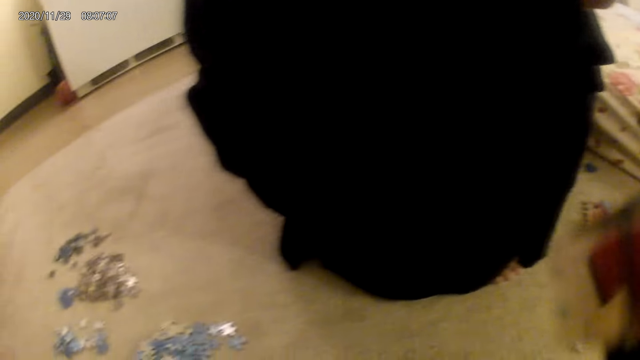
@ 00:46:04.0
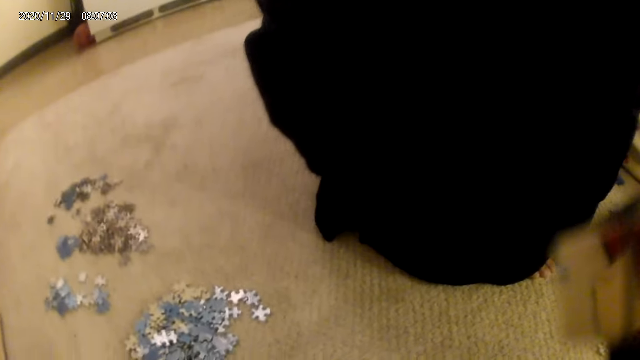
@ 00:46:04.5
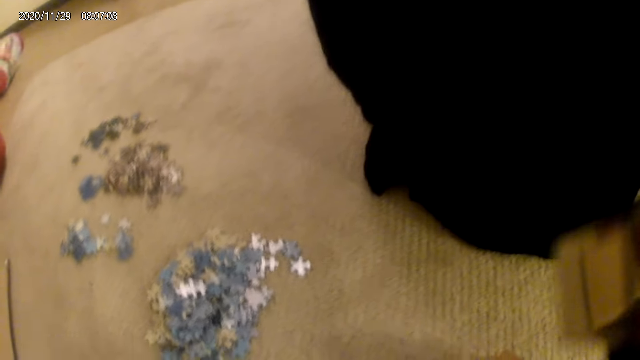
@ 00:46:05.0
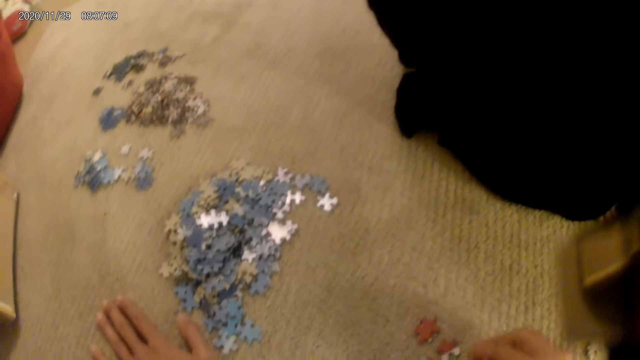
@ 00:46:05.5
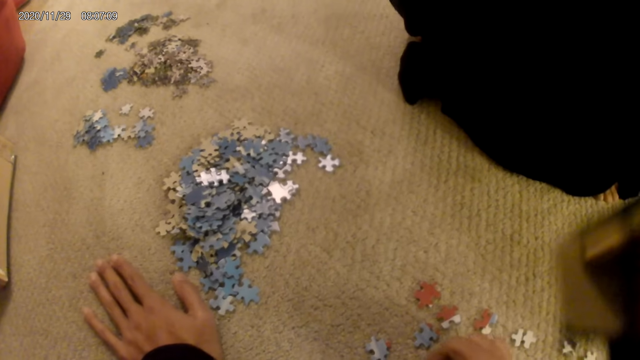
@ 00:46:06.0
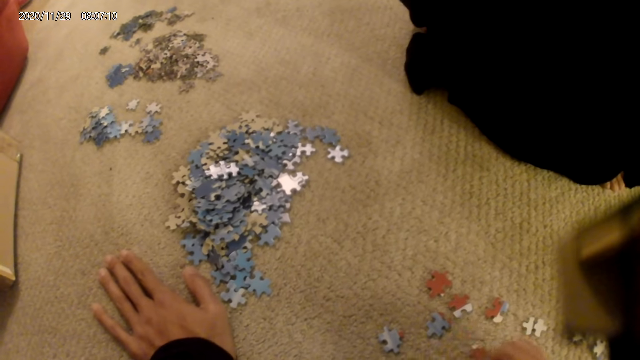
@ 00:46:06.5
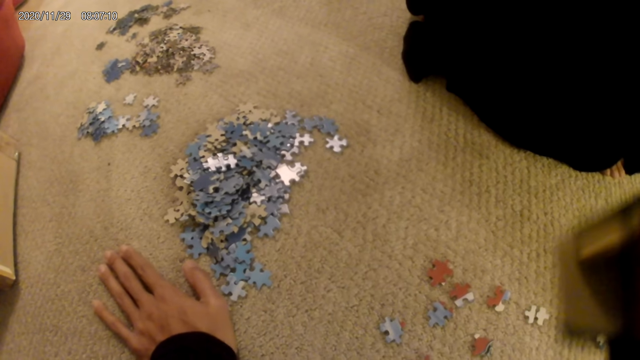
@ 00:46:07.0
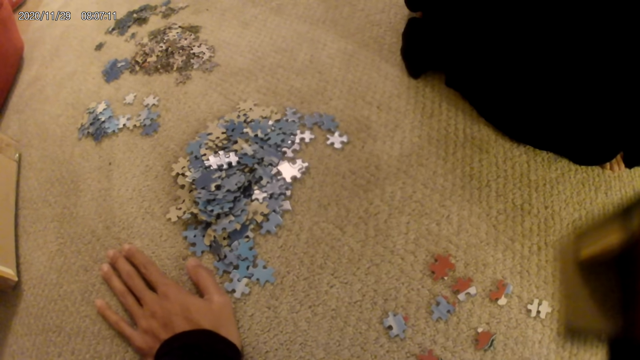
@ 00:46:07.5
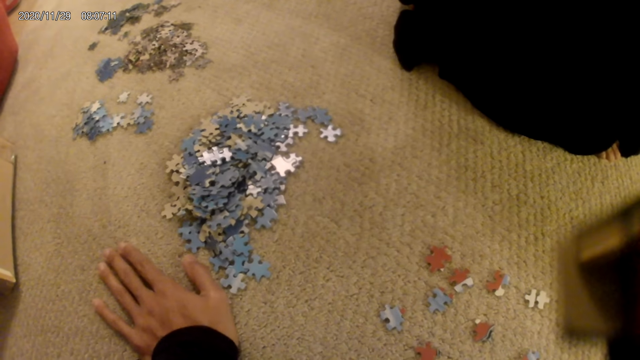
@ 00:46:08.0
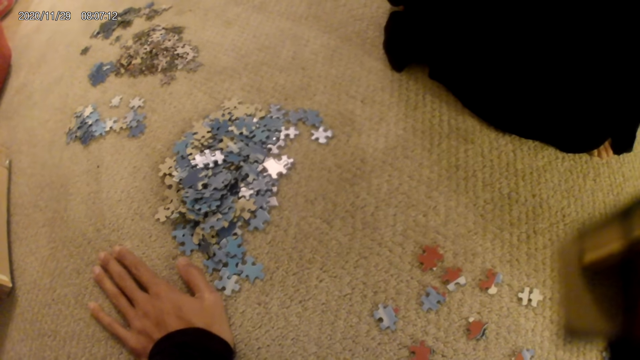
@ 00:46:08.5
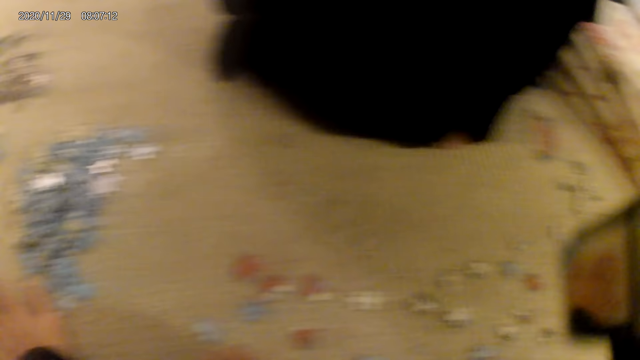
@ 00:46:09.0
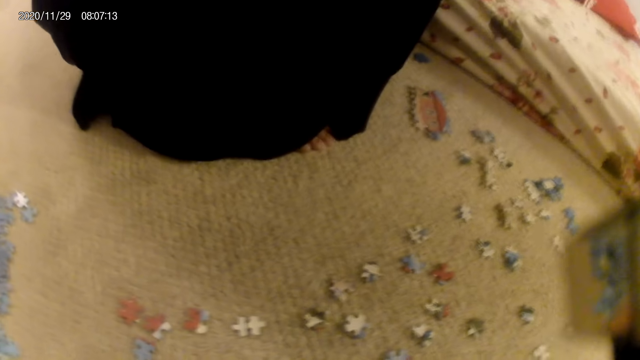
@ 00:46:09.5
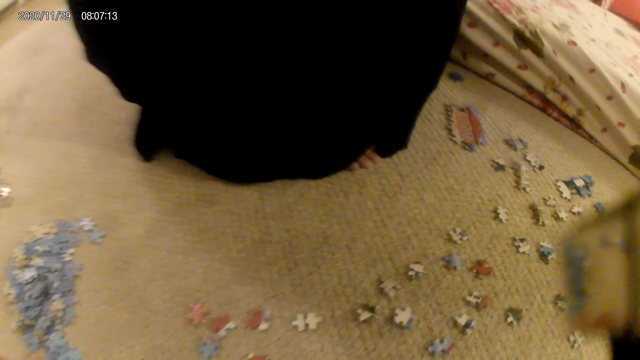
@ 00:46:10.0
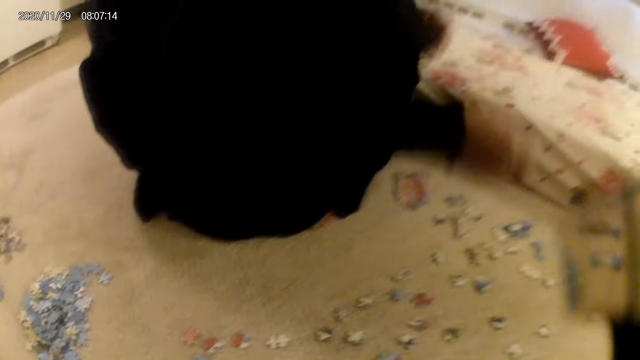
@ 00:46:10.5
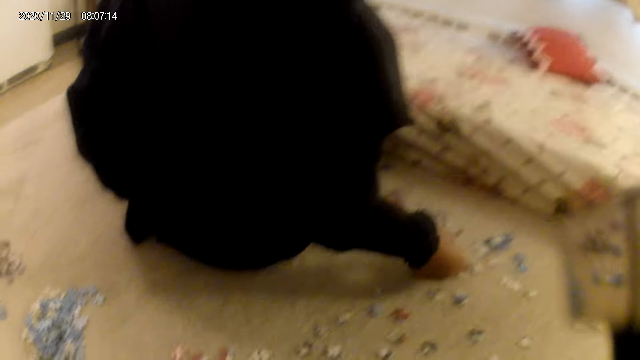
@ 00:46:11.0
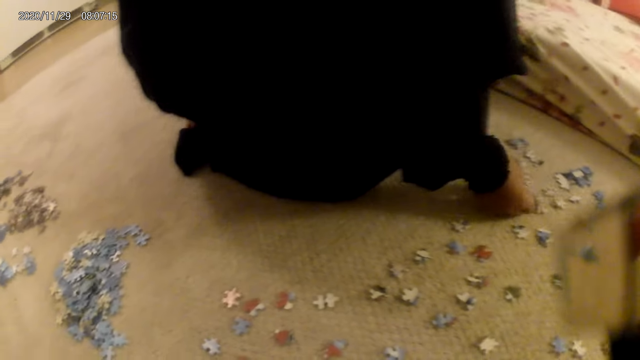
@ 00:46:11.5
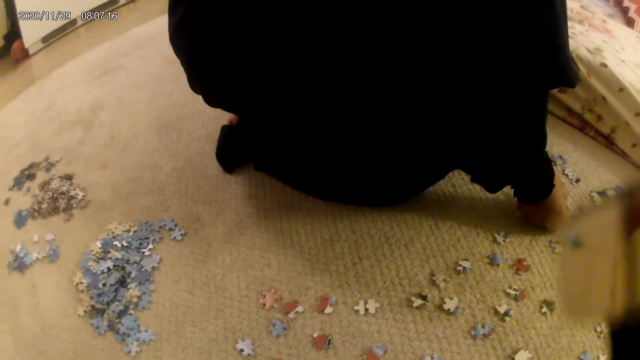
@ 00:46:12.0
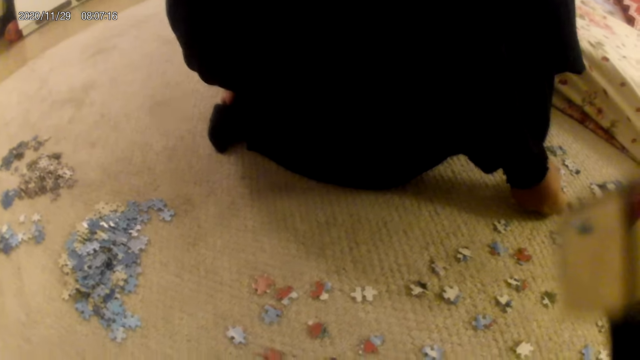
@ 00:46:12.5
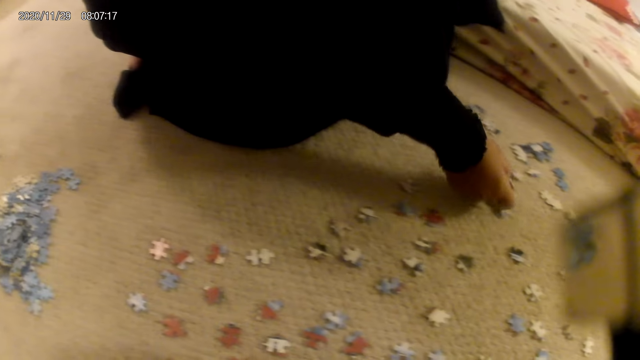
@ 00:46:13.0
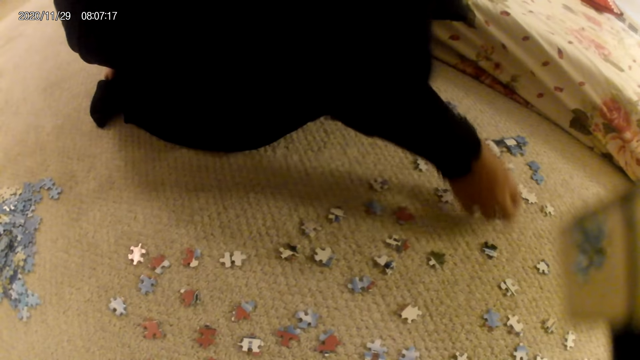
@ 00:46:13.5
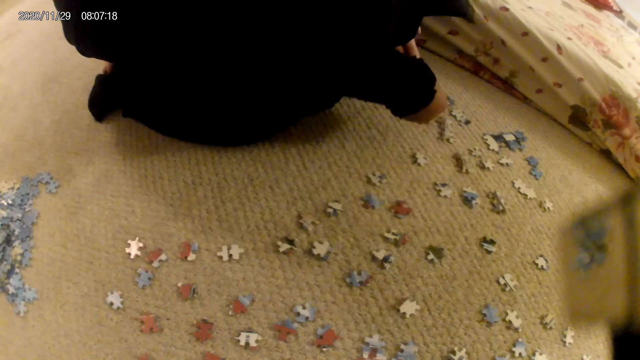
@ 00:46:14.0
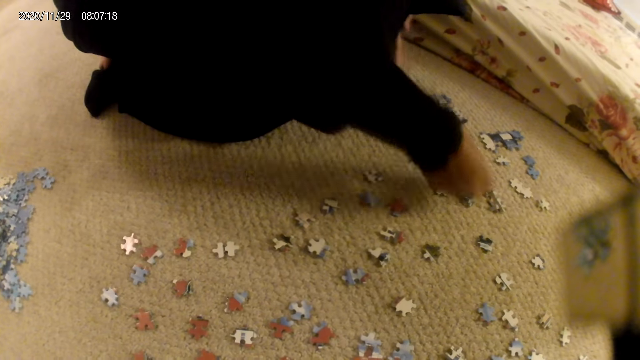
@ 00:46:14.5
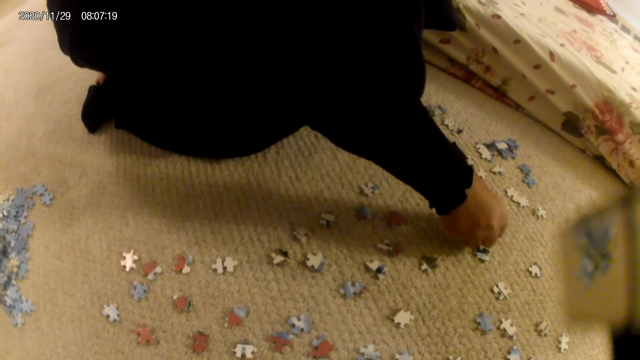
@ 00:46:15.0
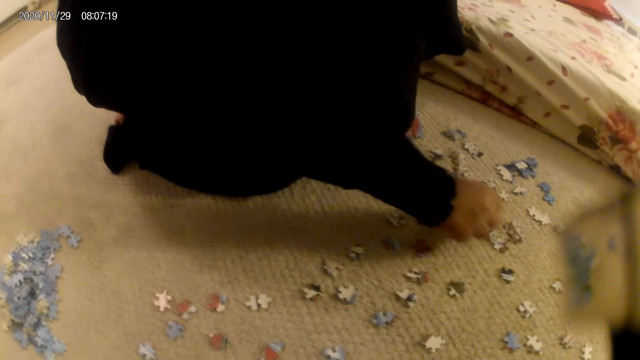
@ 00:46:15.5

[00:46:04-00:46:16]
The camera wearer picks up a puzzle piece, places the puzzle on the floor, and looks around. A lady fits the puzzle piece in the puzzle structure. The lady places the puzzle piece on the floor, picks up a puzzle piece, and places the puzzle piece on the floor.

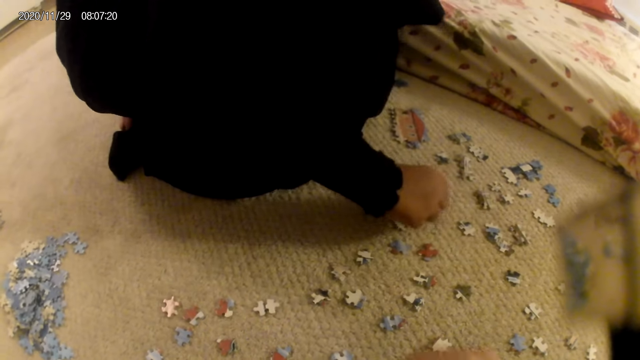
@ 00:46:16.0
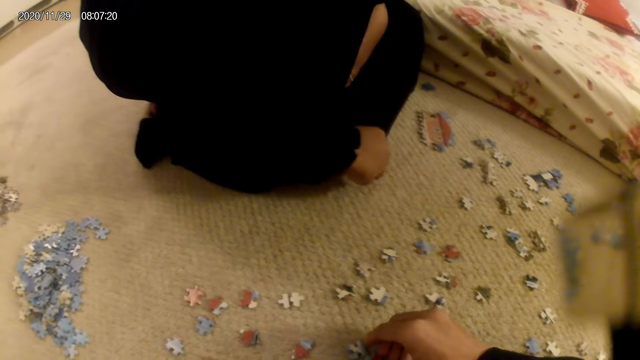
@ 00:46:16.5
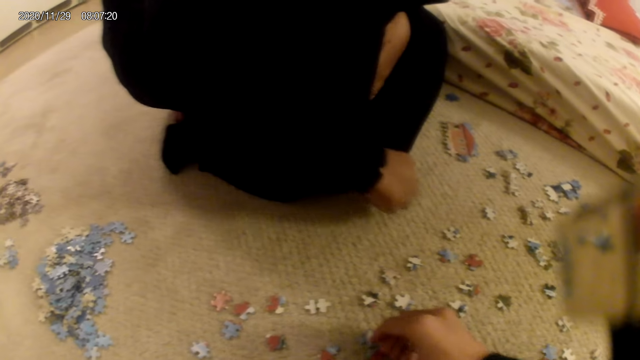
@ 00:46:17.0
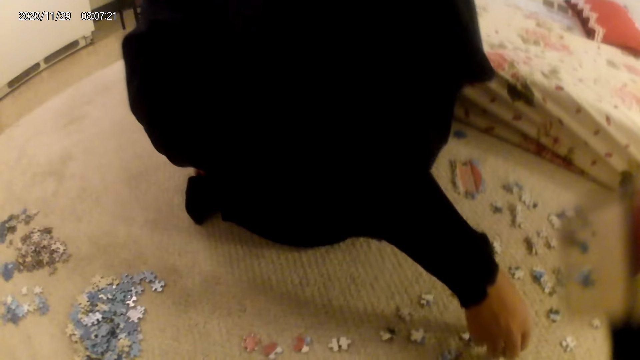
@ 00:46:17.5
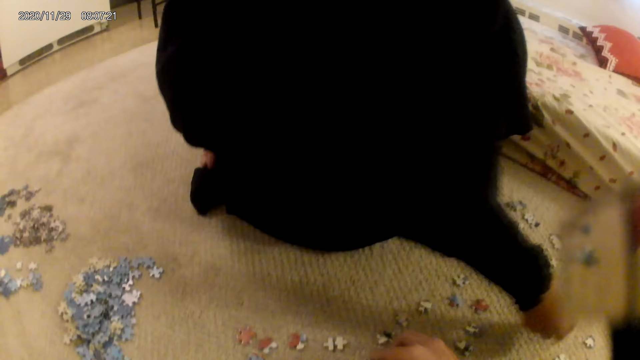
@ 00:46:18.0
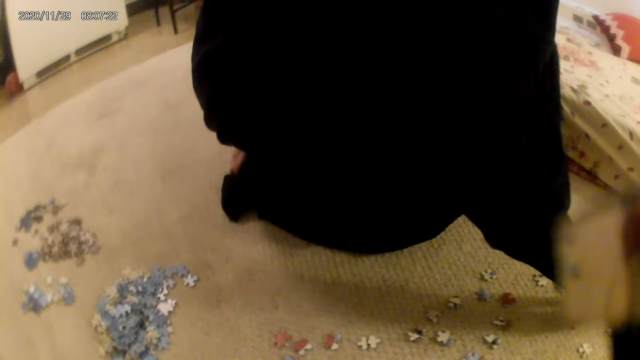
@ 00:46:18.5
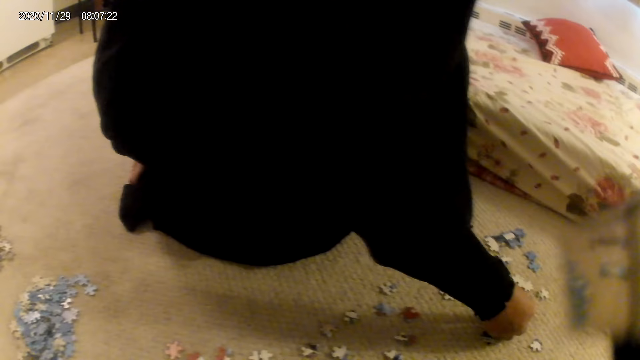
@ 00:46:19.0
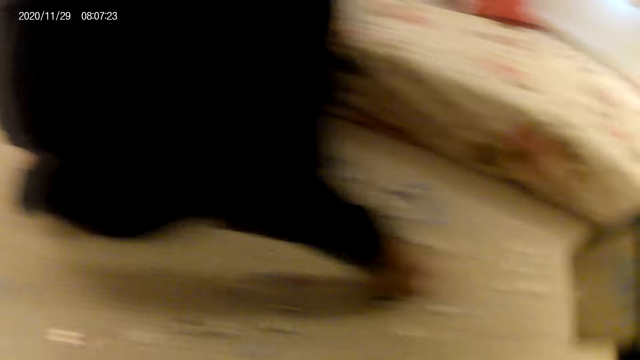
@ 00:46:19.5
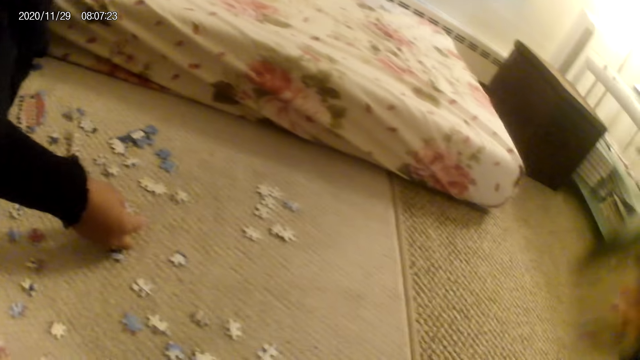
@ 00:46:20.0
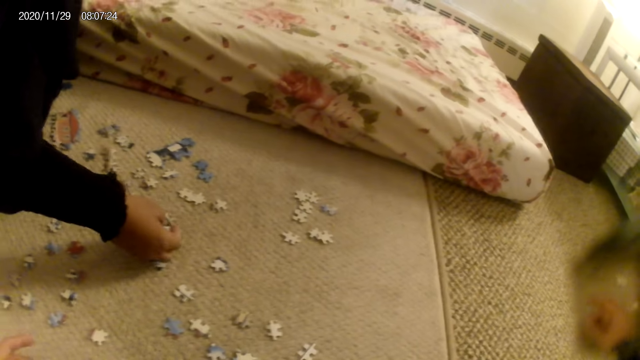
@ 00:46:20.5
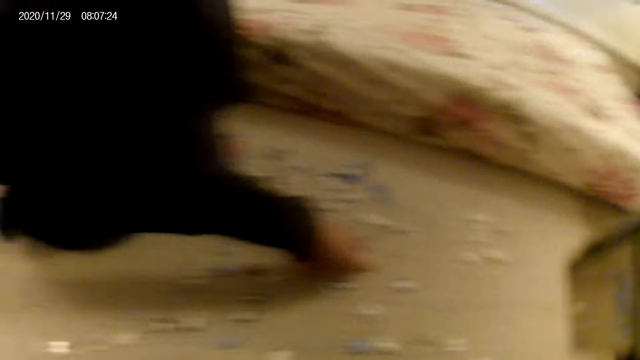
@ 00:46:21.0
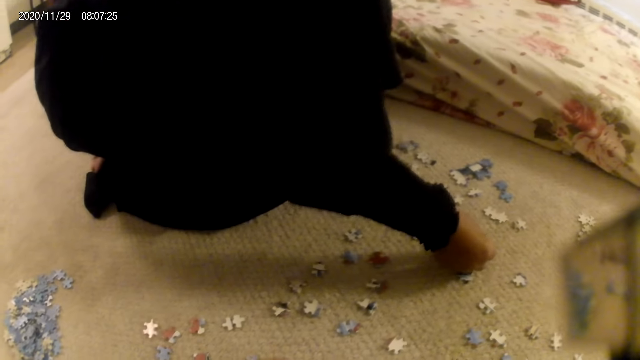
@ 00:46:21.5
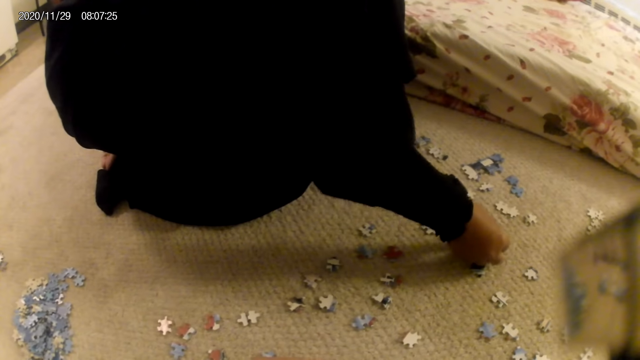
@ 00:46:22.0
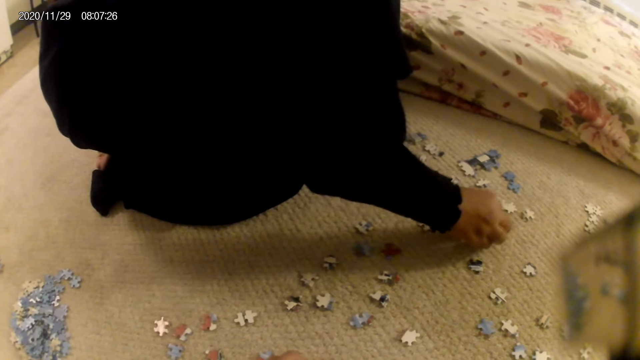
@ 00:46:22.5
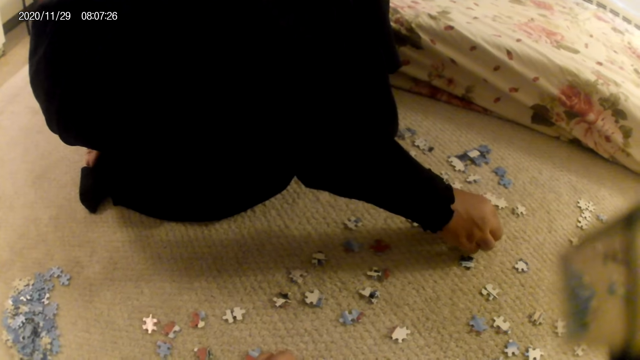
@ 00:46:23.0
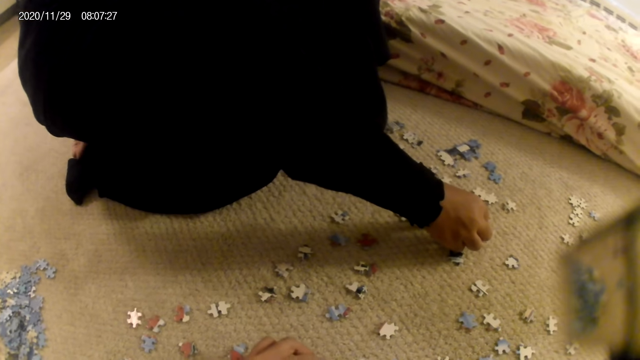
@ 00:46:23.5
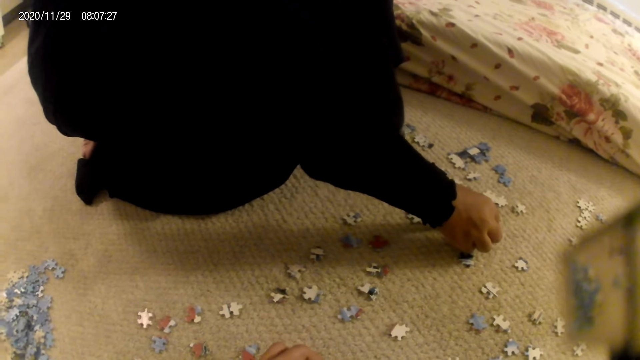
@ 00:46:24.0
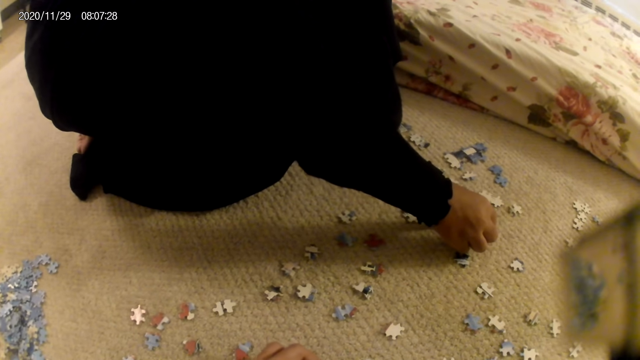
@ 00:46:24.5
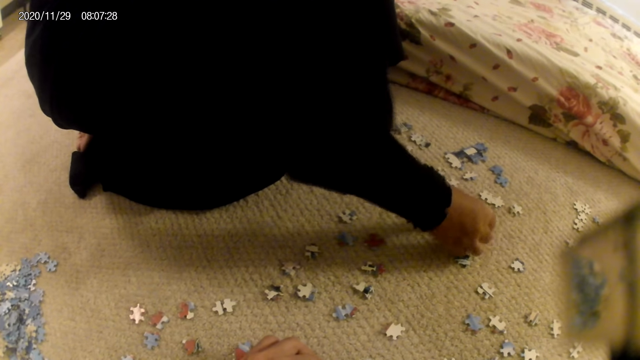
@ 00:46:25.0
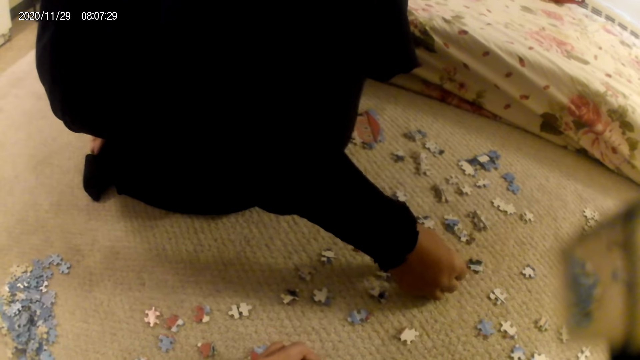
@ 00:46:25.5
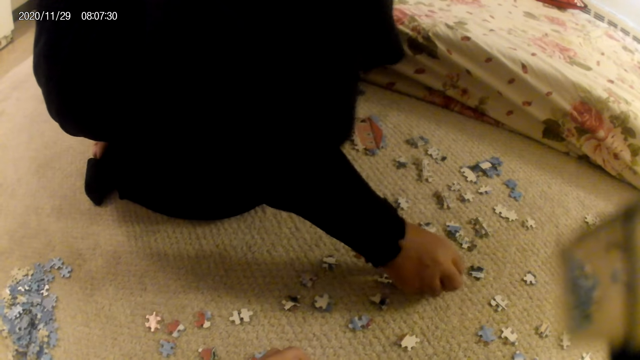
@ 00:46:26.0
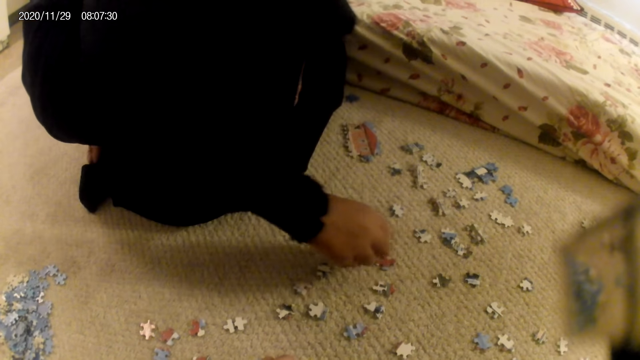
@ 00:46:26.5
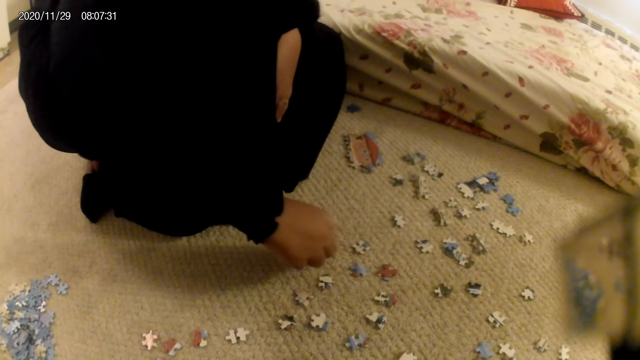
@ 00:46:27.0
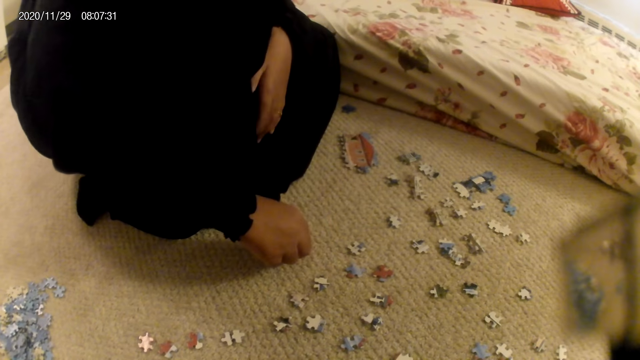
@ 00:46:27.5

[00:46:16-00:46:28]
A lady looks around. The camera wearer picks up a puzzle piece. The lady picks up a puzzle piece. The camera wearer looks around. The lady fits the puzzle piece in the puzzle structure and touches the puzzle piece. The lady connects the puzzle together.
